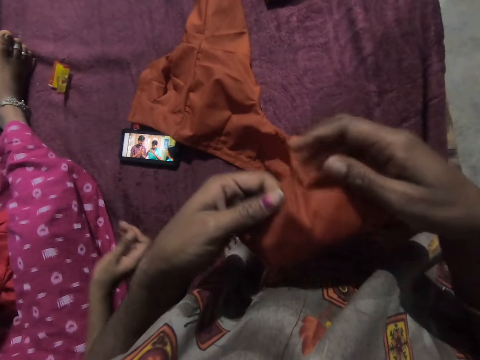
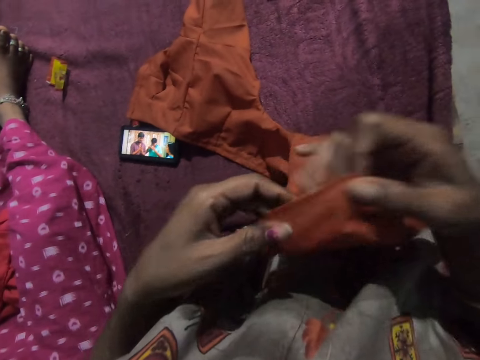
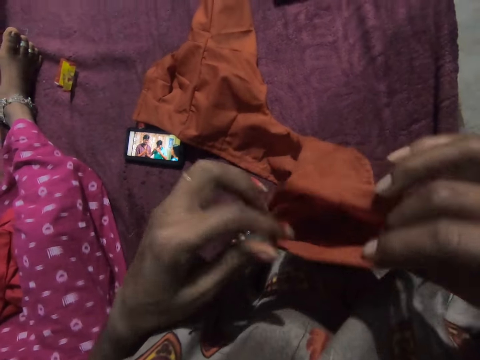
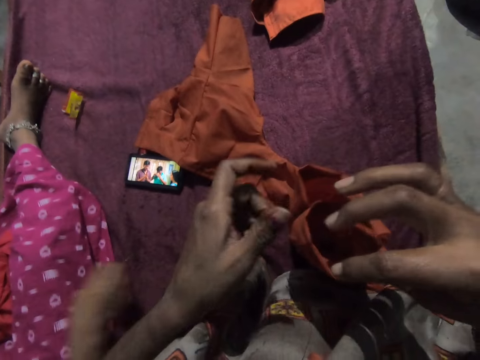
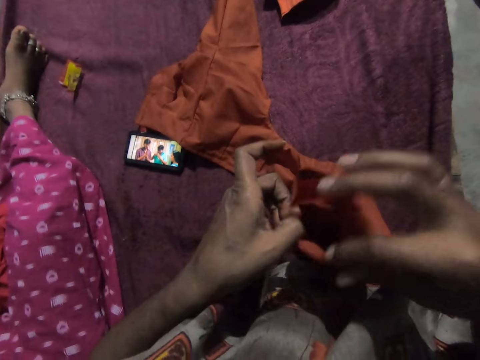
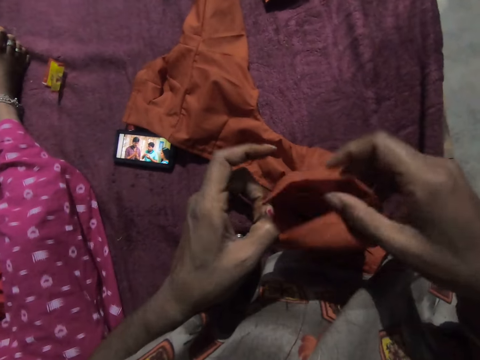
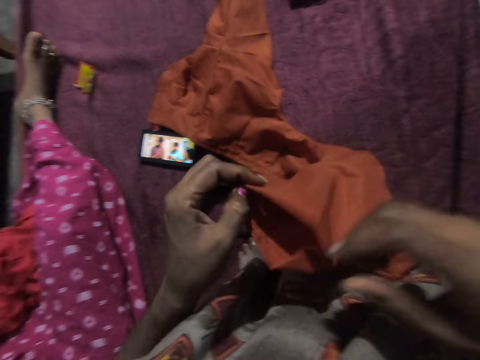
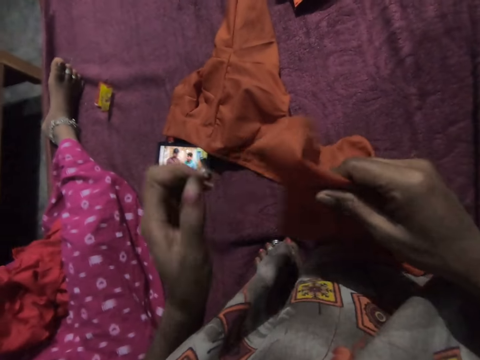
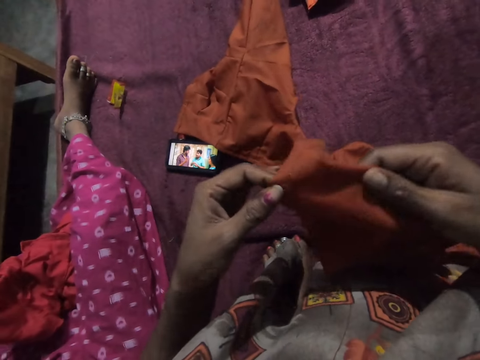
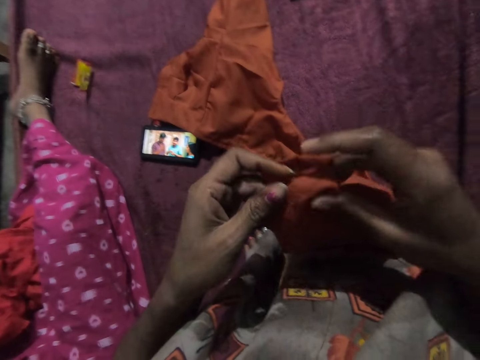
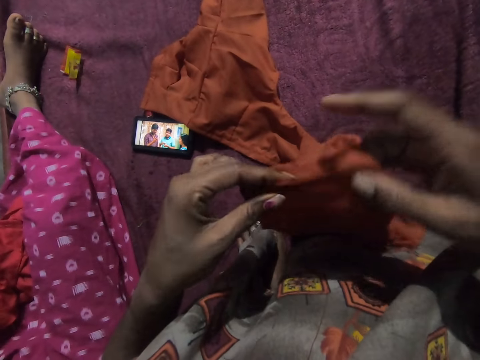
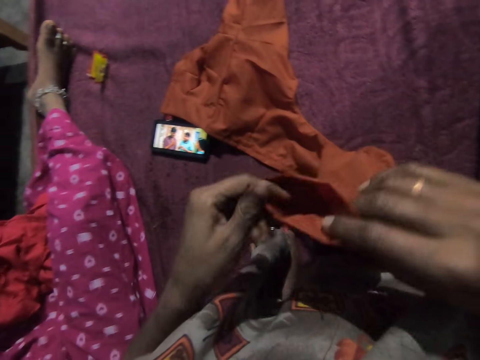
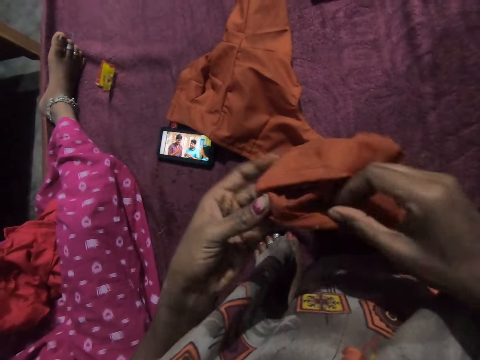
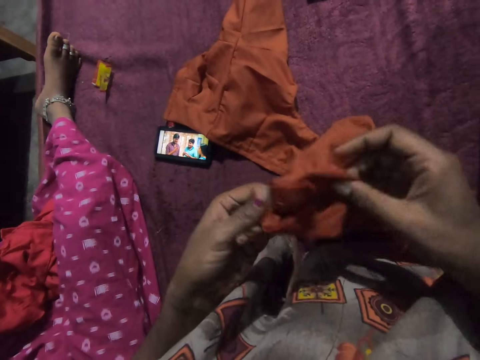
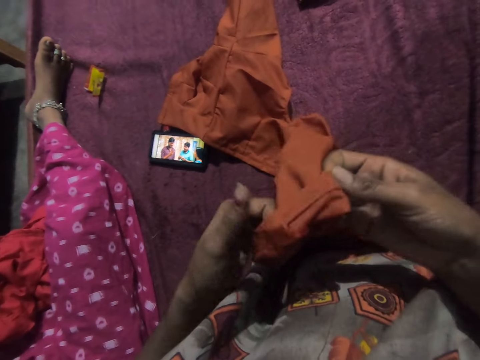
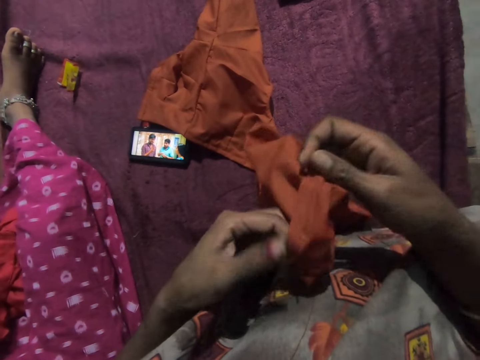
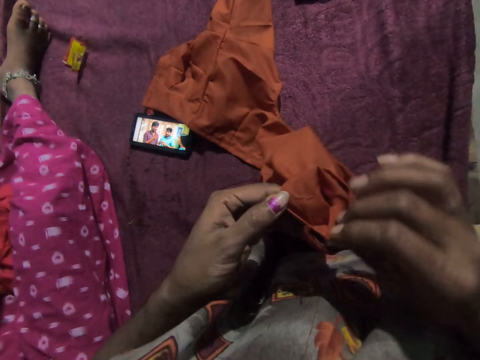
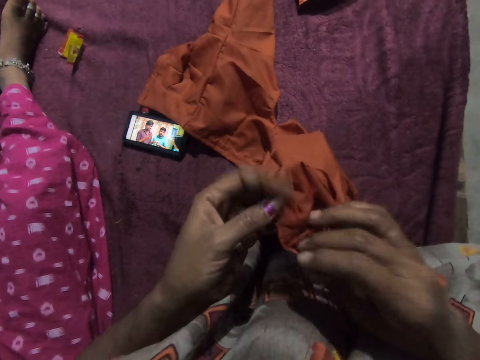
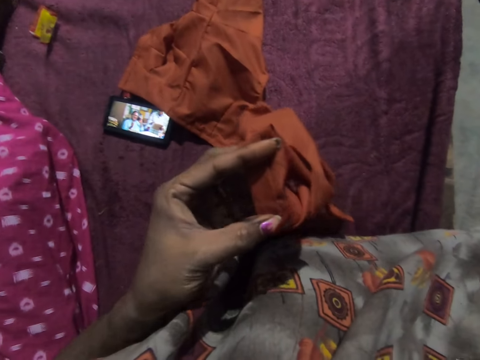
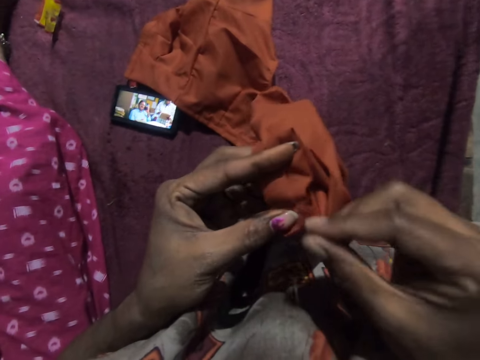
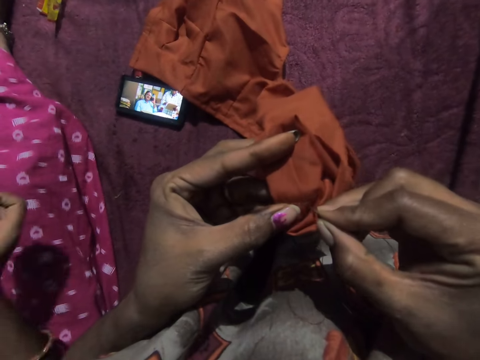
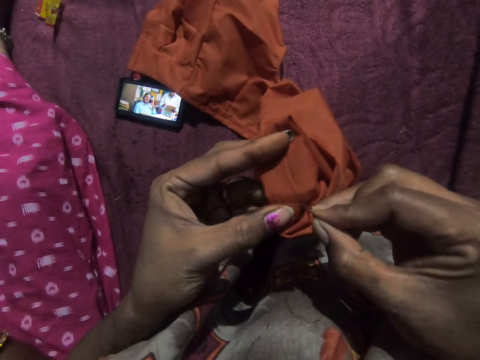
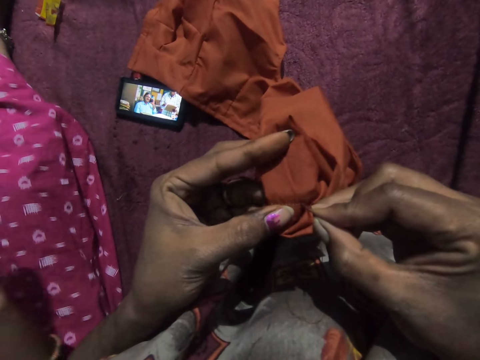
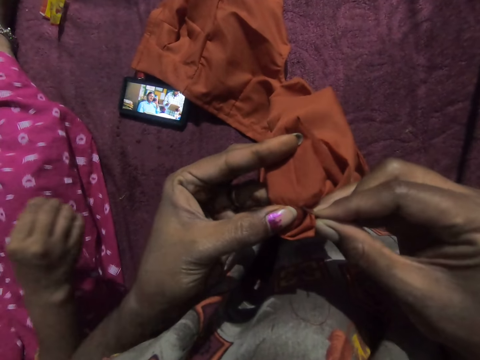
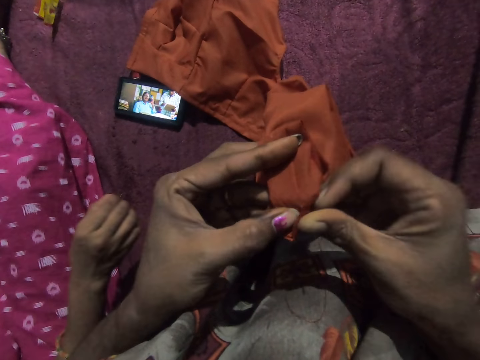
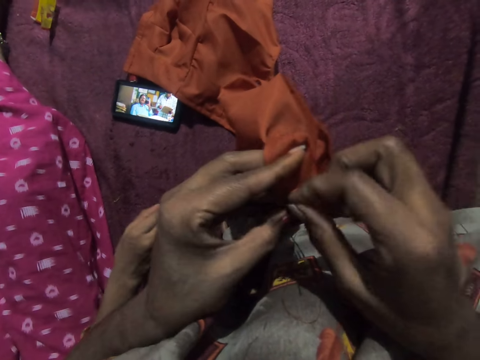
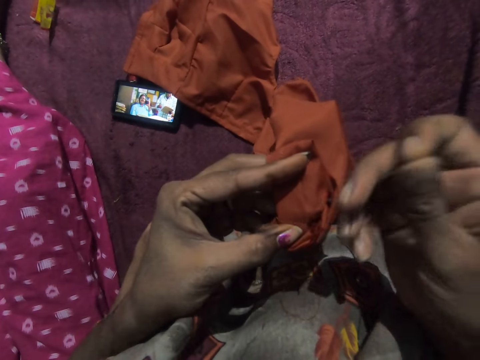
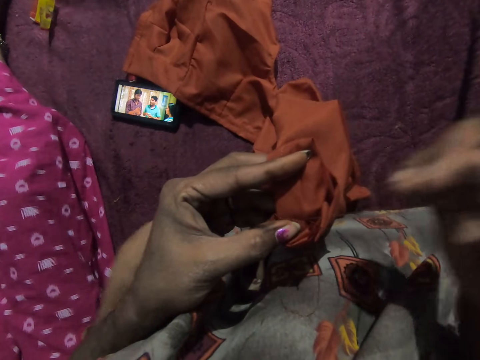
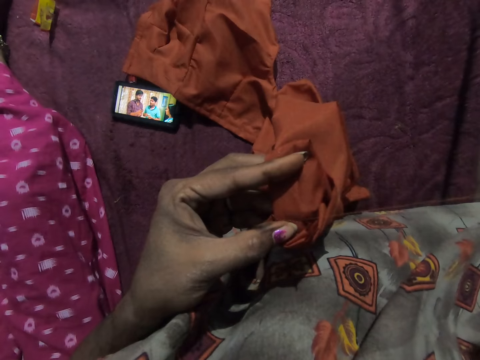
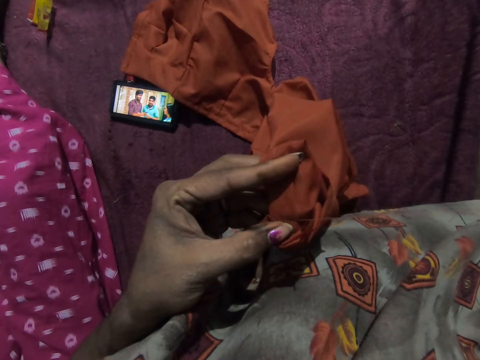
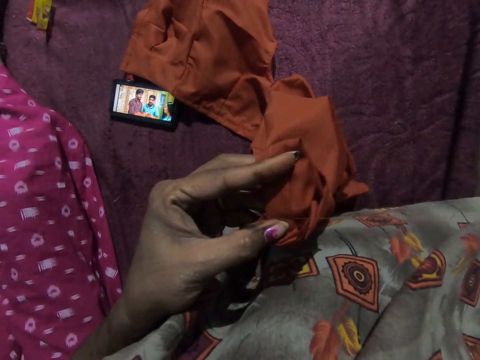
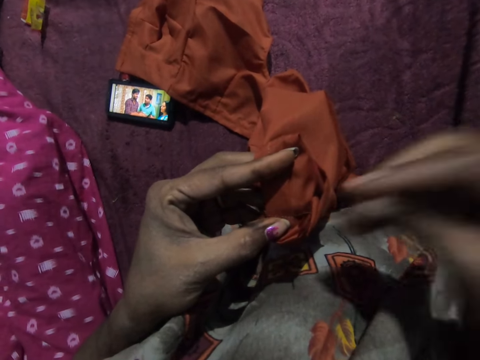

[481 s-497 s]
The camera wearer straightens the thread. She folds the cloth. She picks up the needle from her mouth with her right hand. She sews the cloth in her left hand with the needle in her right hand.

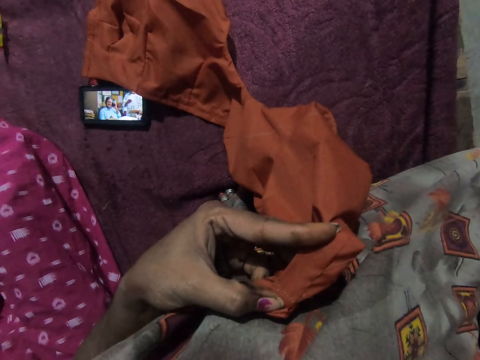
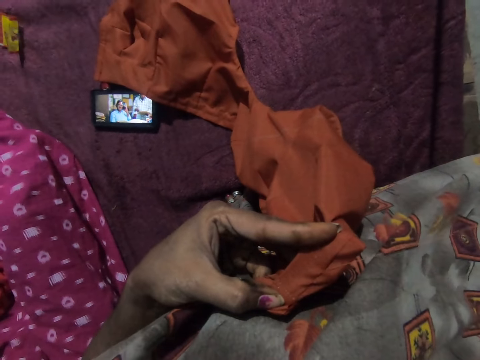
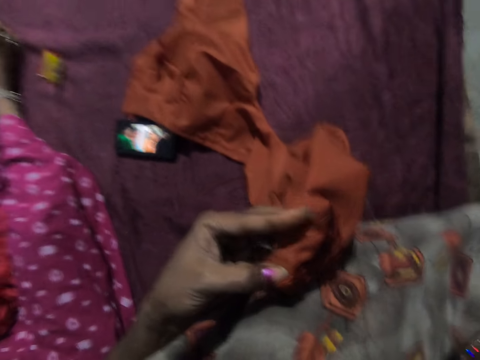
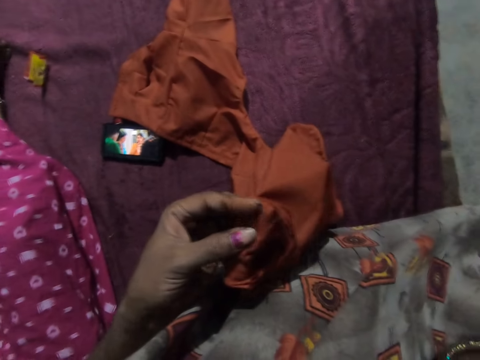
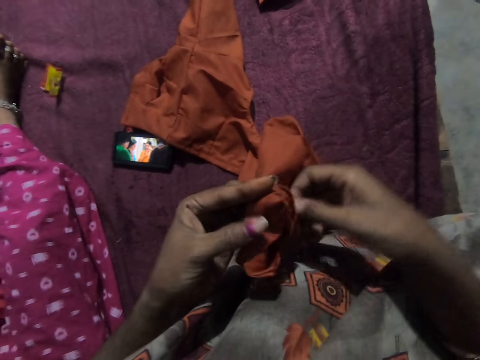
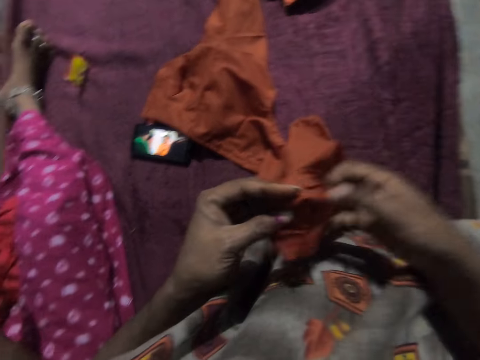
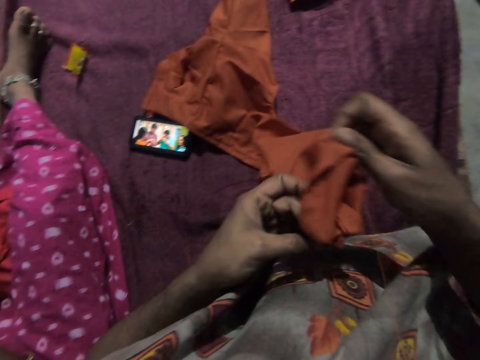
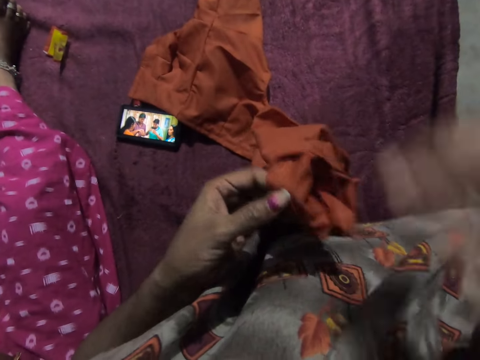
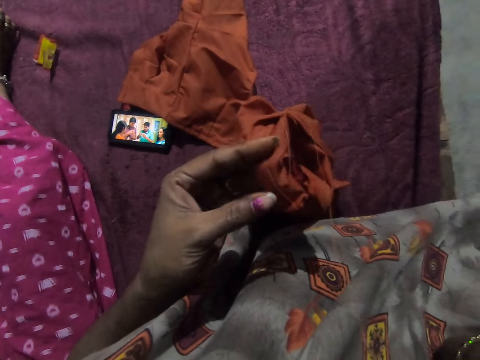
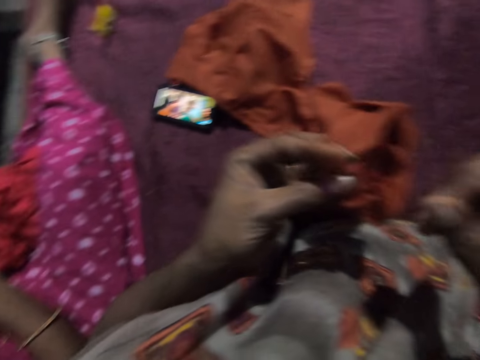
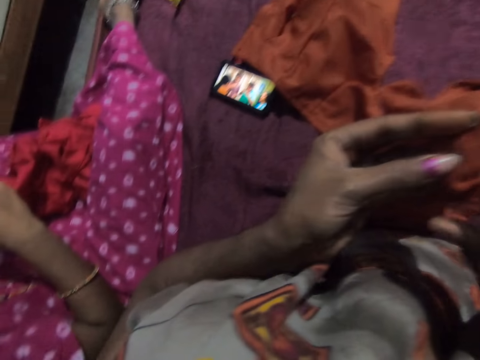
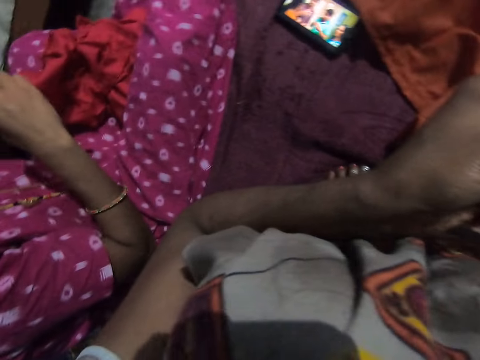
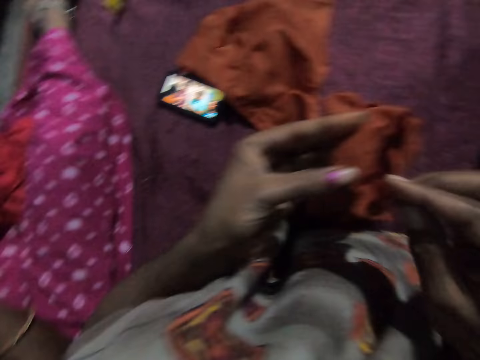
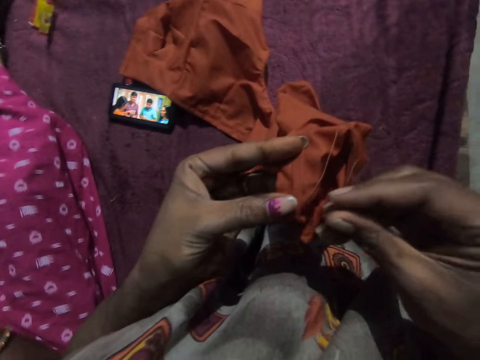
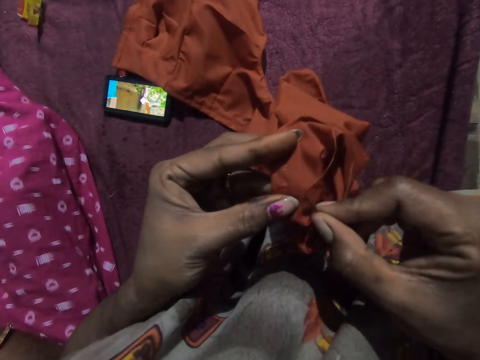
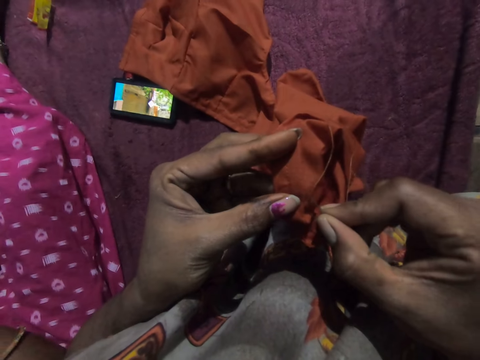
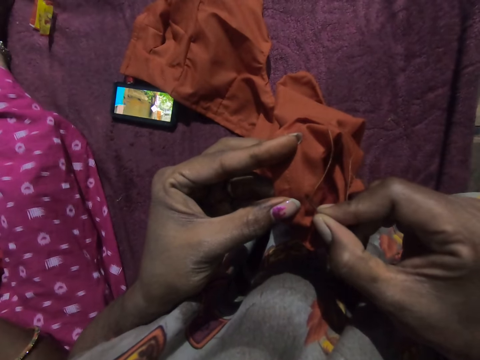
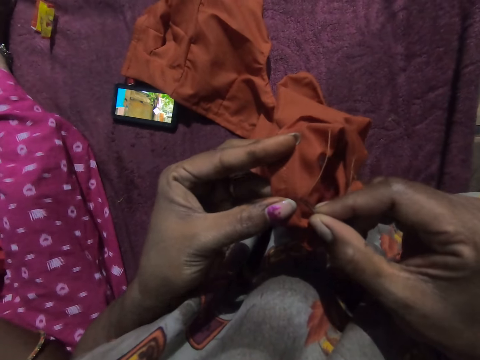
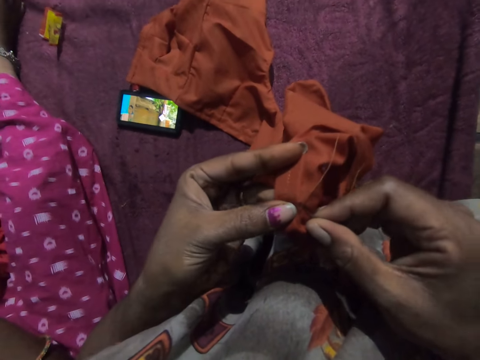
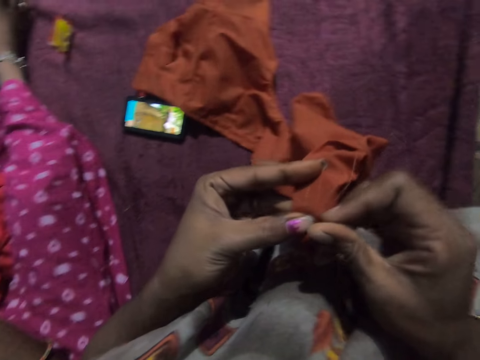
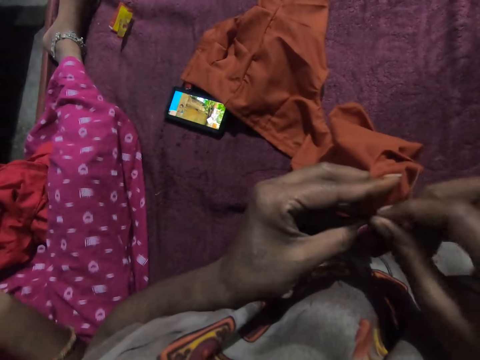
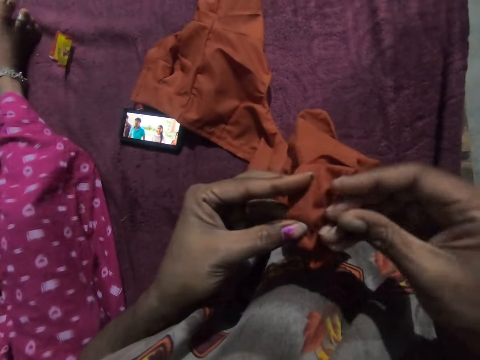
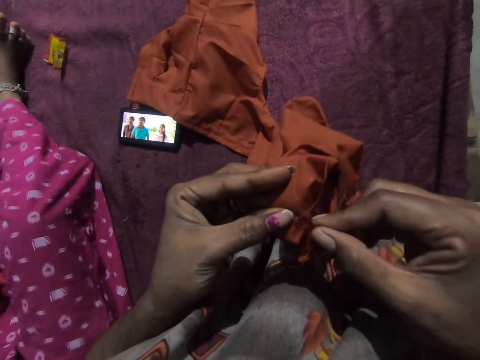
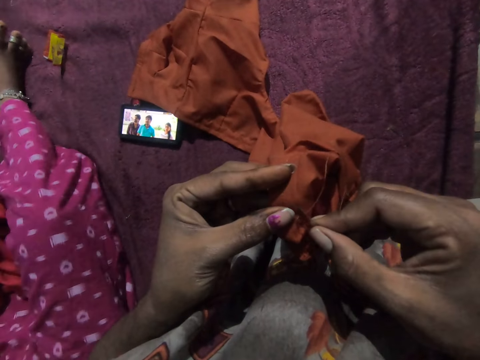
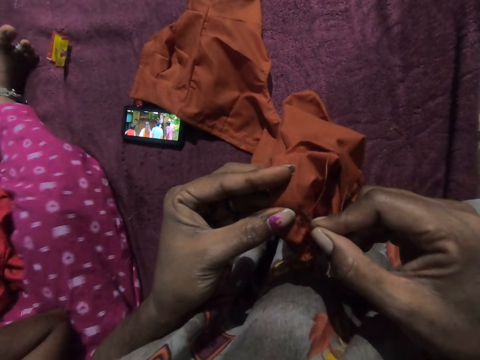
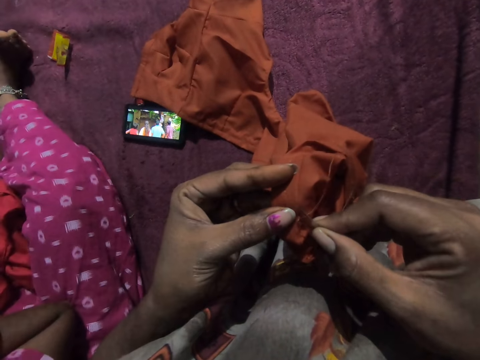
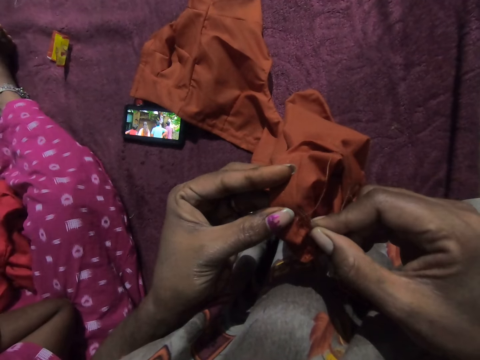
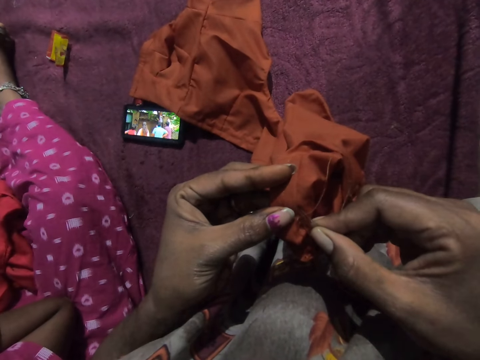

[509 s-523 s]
The camera wearer holds the cloth with both hands. She folds the cloth. She picks up the needle from her mouth with her right hand. She sews the cloth in her left hand with the needle in her right hand.
